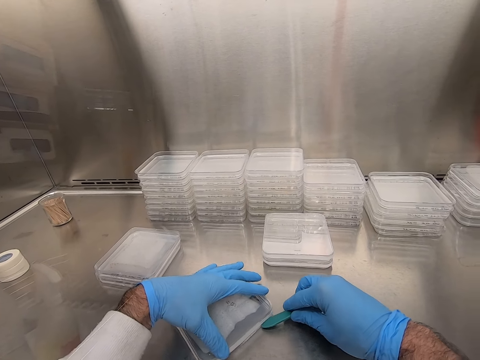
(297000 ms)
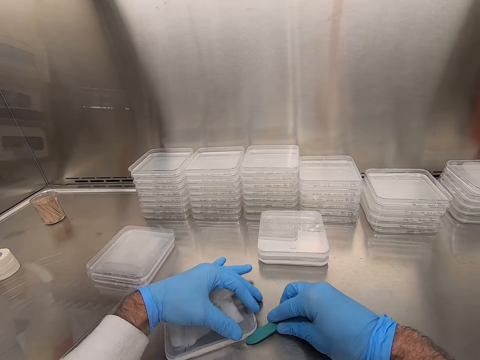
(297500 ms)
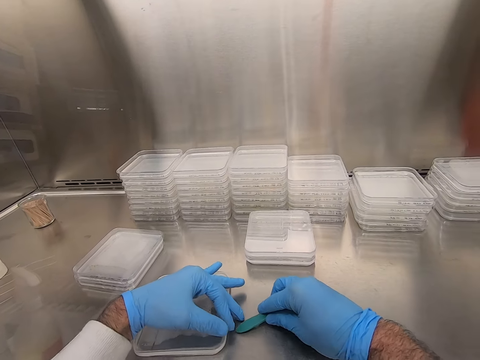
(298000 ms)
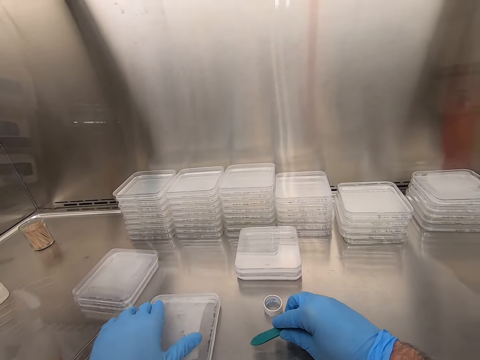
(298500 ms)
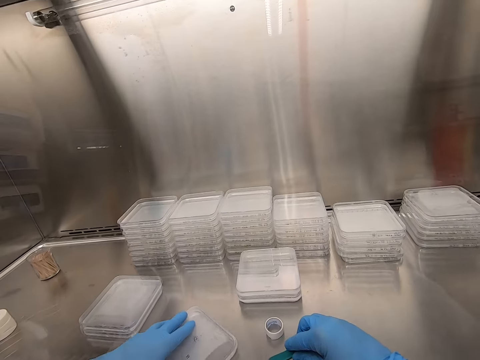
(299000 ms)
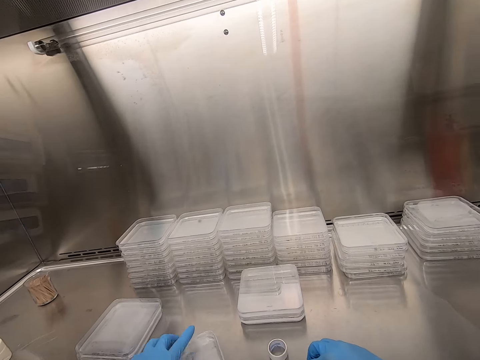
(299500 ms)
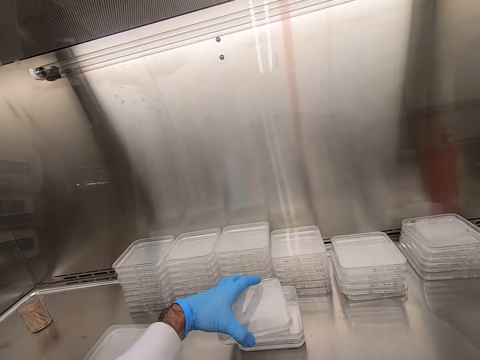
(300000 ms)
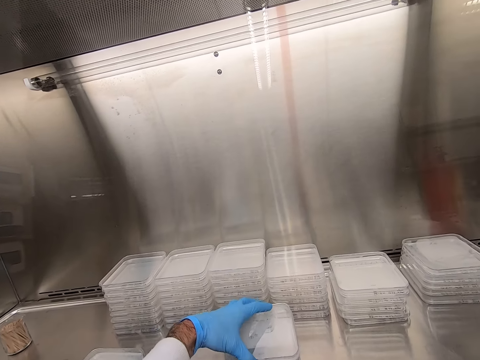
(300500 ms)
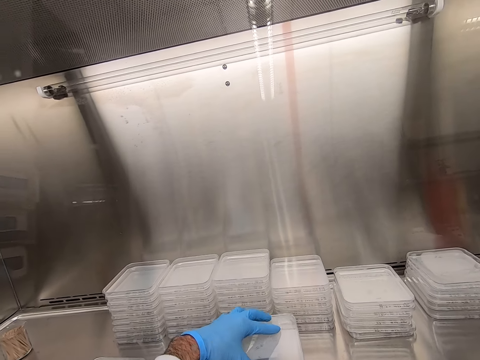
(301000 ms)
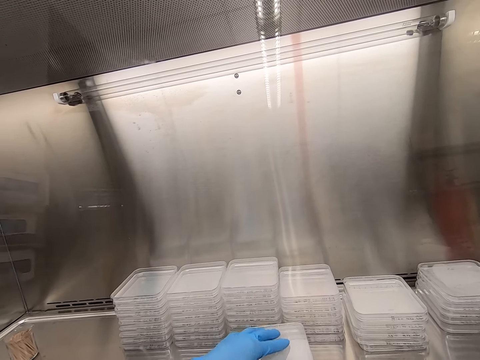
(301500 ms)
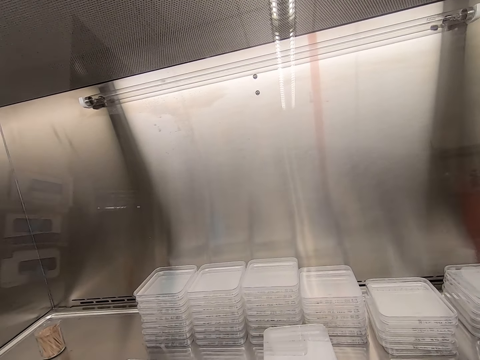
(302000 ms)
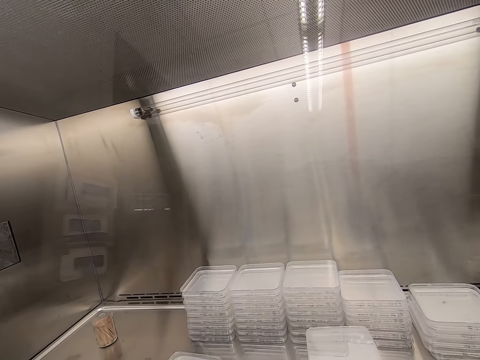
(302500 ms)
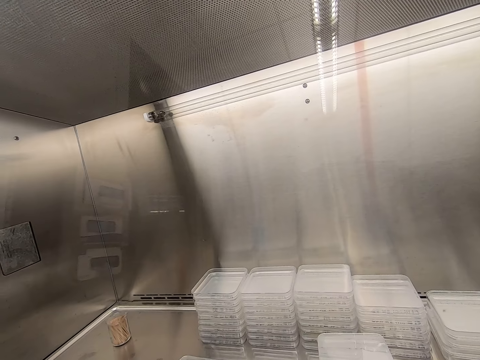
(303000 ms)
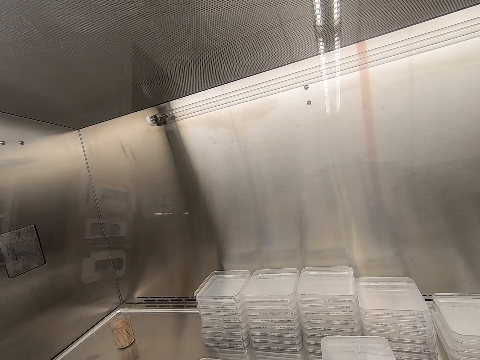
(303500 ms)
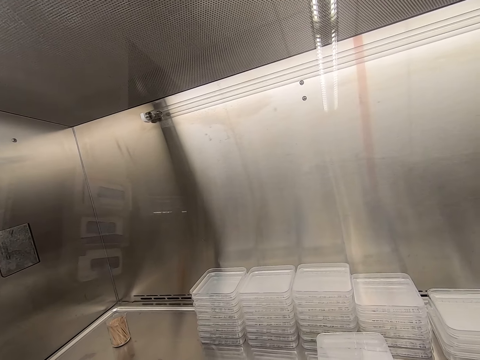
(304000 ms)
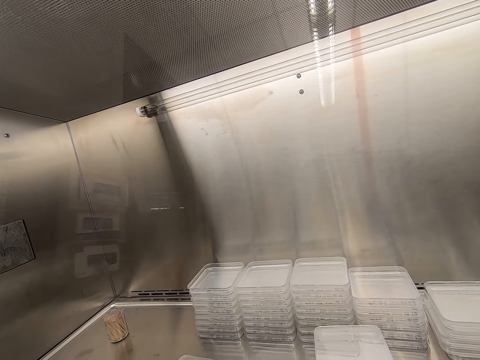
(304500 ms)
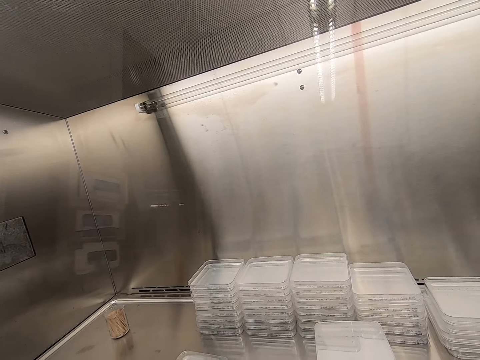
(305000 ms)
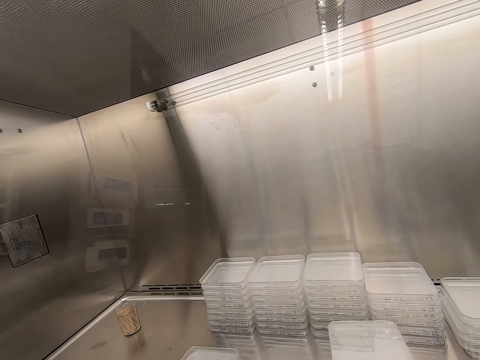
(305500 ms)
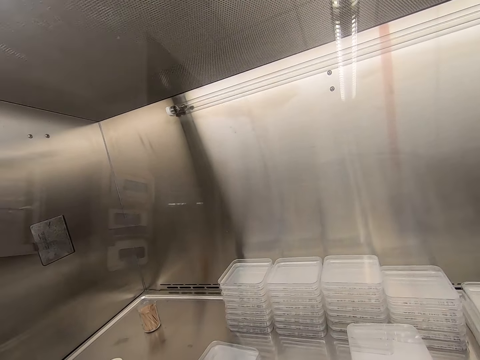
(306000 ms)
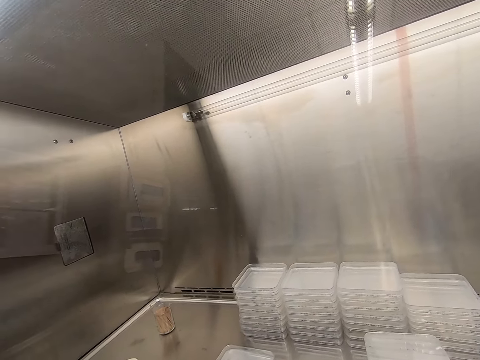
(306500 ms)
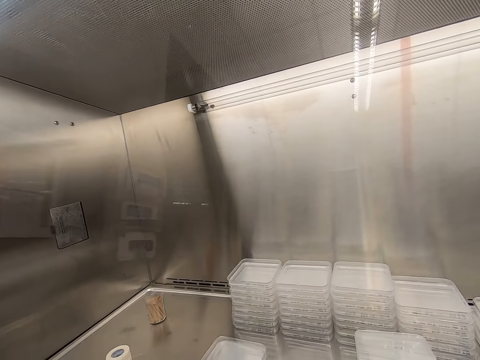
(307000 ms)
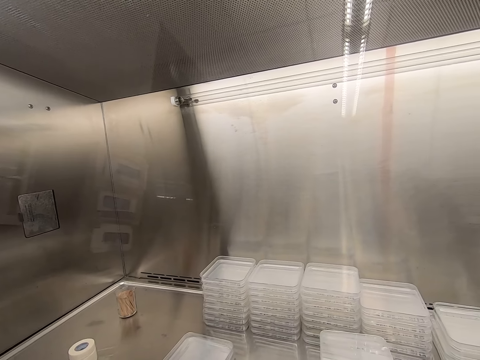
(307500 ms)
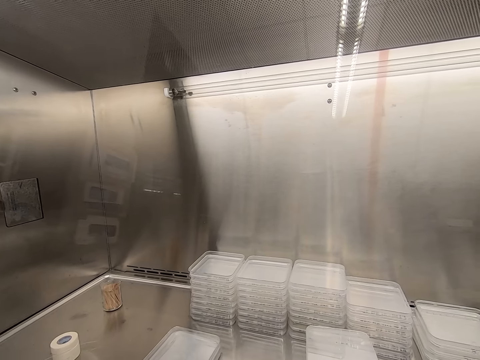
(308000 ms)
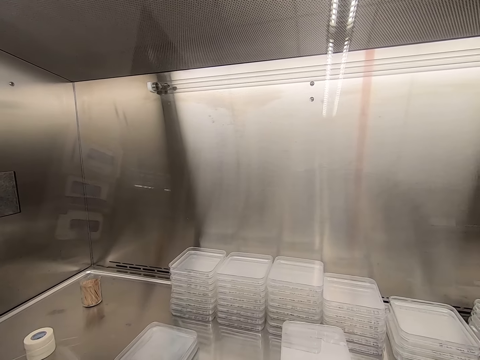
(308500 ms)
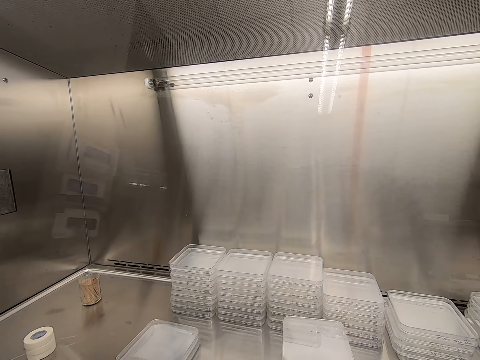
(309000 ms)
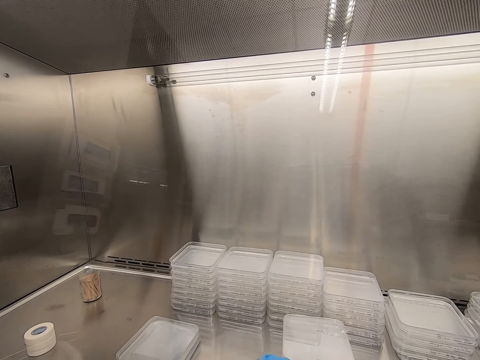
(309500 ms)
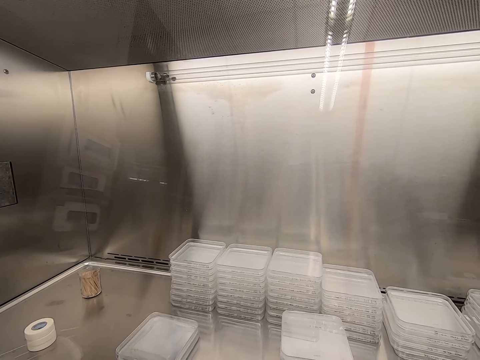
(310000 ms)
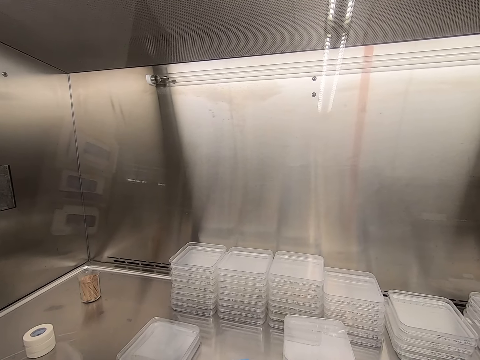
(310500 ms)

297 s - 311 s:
The camera wearer piles up a container. They take the plastic lid. They move a bit.

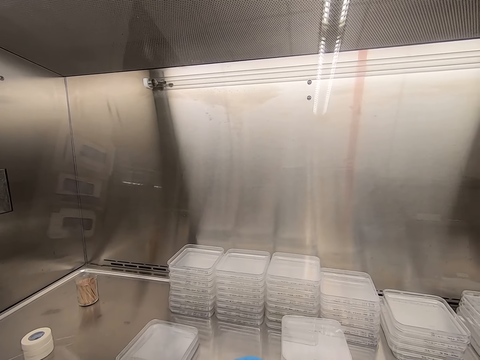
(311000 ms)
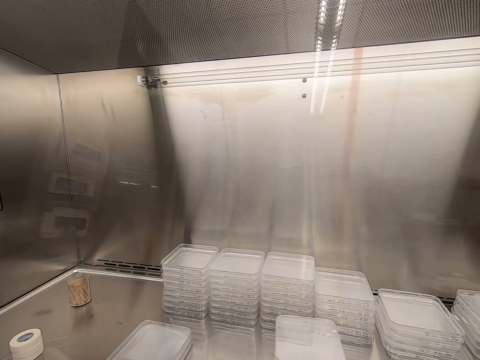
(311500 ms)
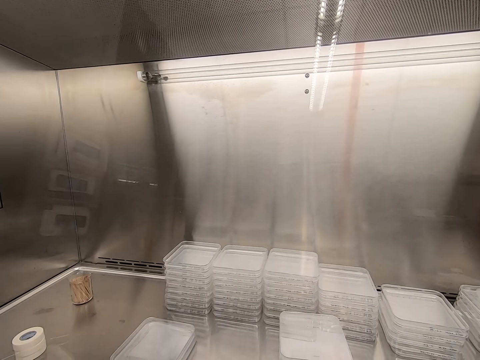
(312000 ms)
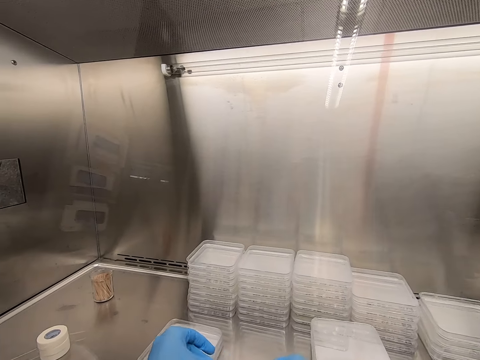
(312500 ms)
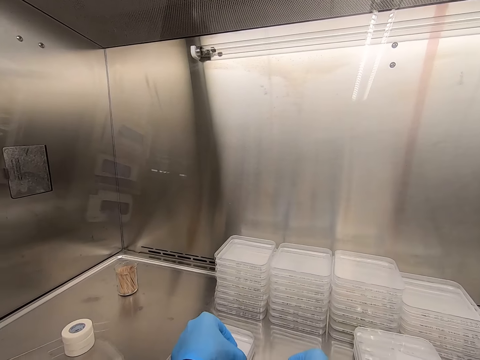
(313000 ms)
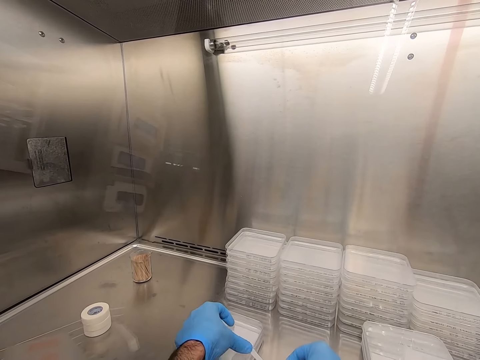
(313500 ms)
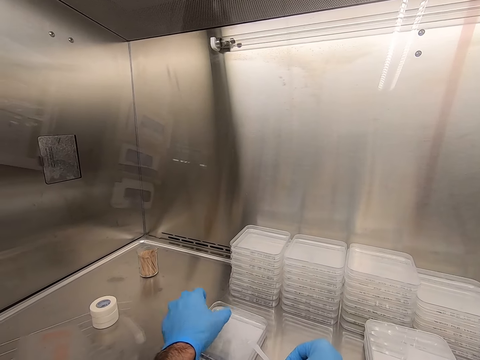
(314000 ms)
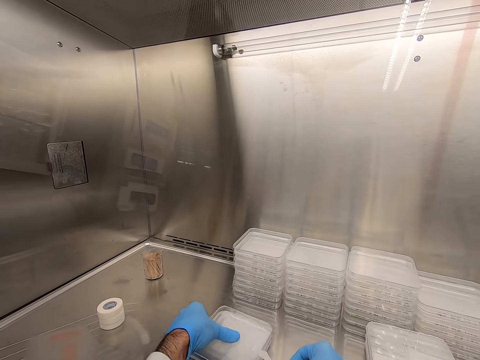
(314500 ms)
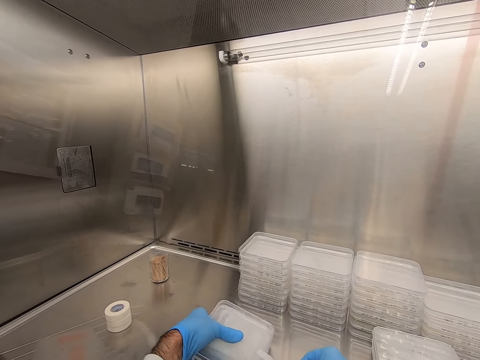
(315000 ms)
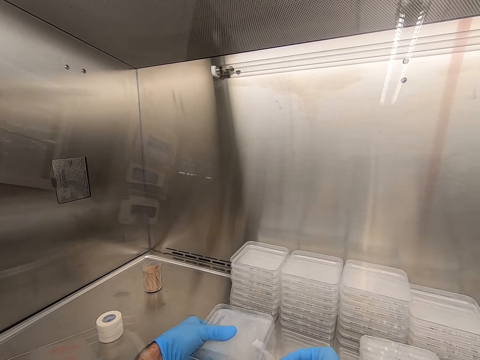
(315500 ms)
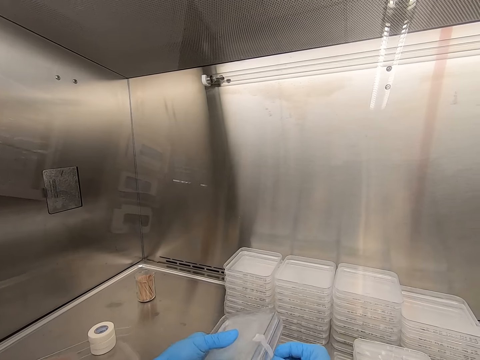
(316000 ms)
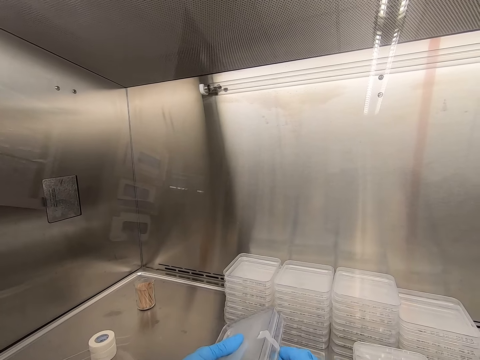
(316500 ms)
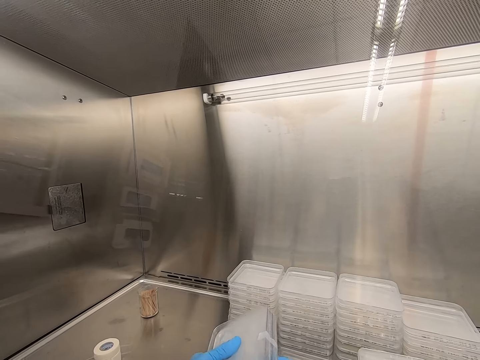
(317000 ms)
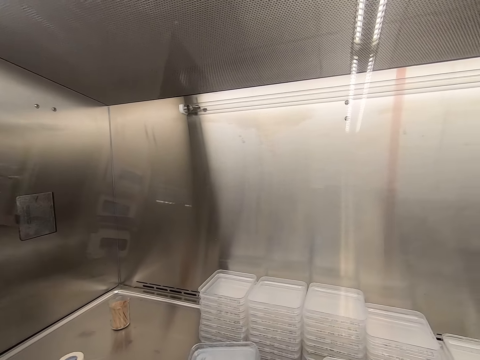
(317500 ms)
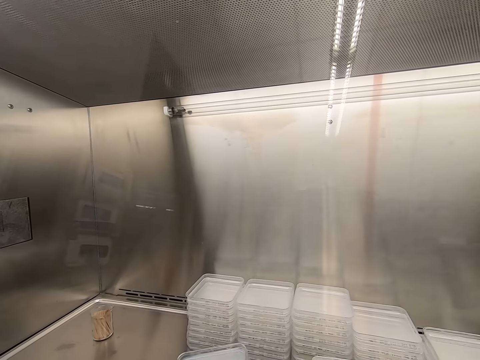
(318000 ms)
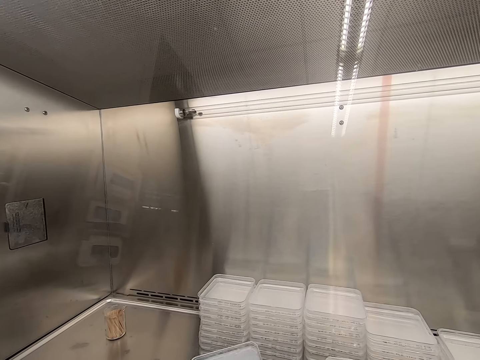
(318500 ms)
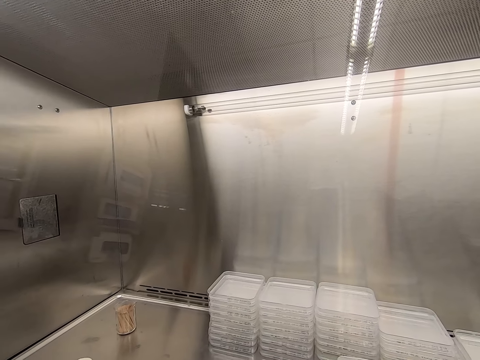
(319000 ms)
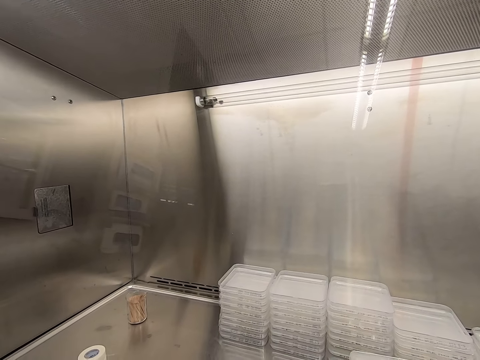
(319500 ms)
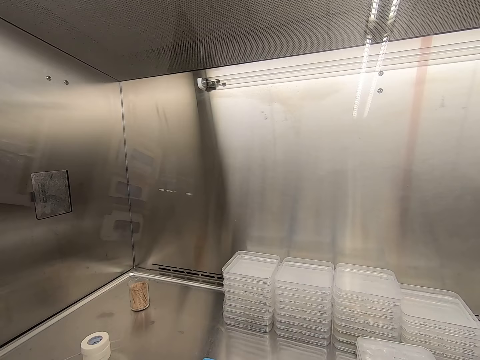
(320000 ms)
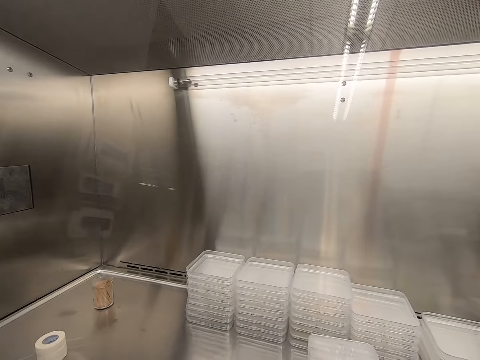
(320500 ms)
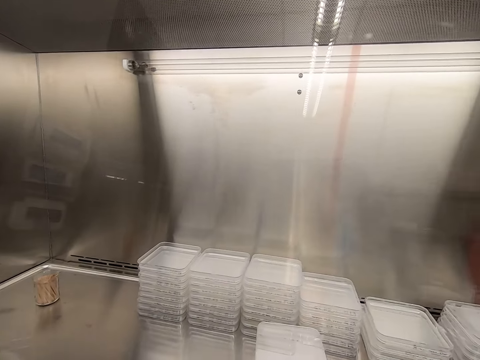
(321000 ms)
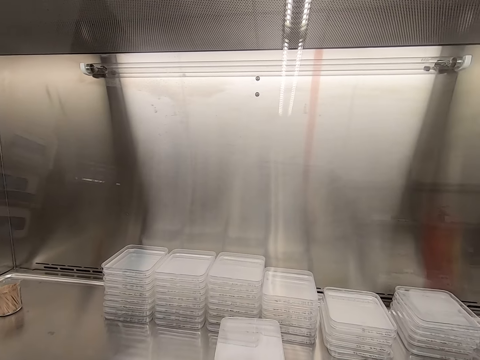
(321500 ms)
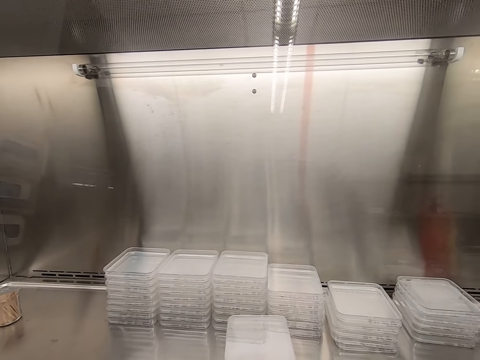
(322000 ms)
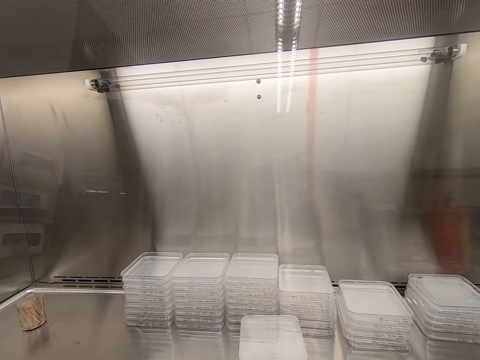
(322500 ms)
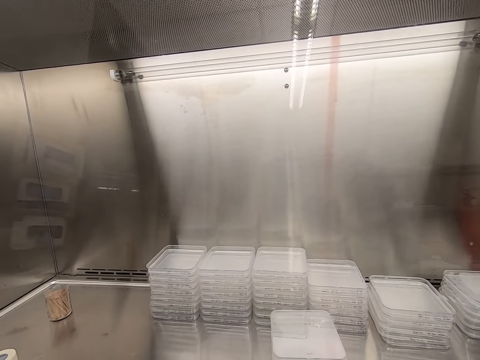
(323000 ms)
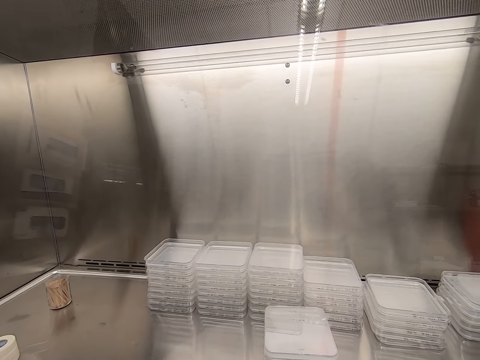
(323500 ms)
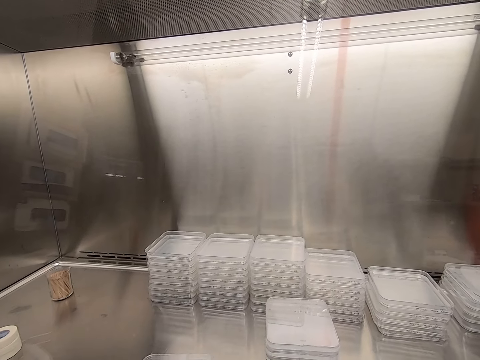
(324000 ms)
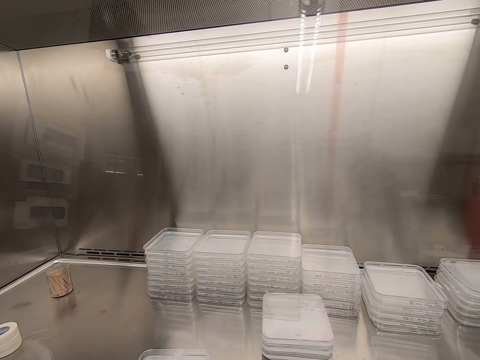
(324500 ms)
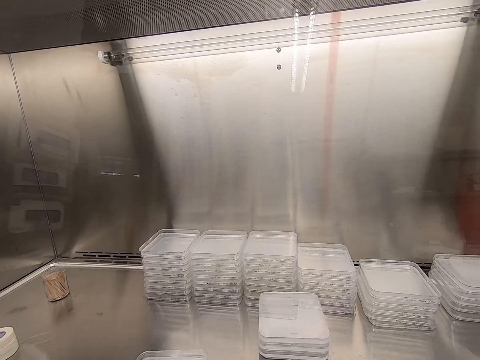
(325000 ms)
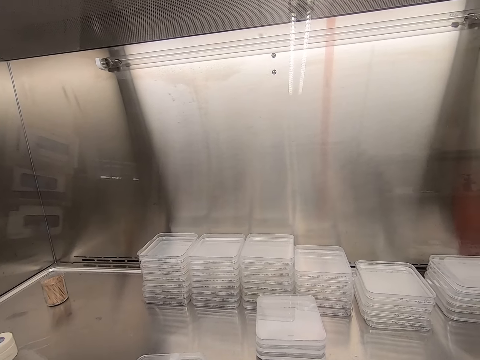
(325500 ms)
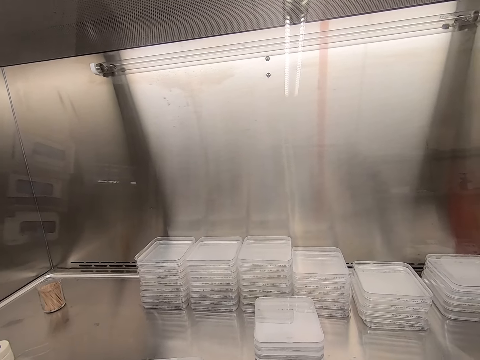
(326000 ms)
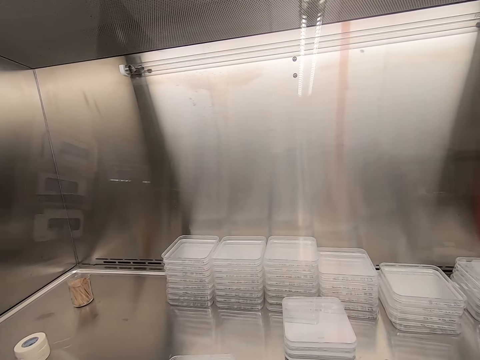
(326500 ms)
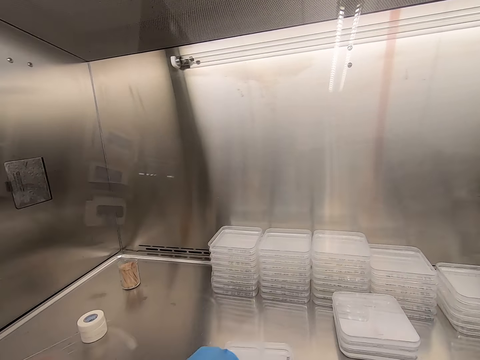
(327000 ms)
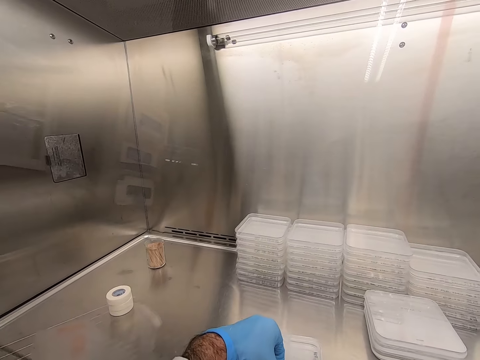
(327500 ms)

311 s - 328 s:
The camera wearer touches a container. They pick up the container.
